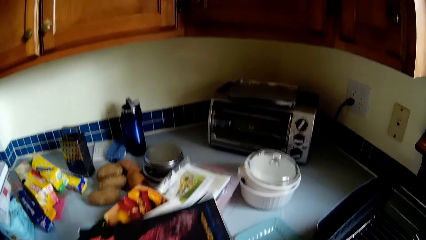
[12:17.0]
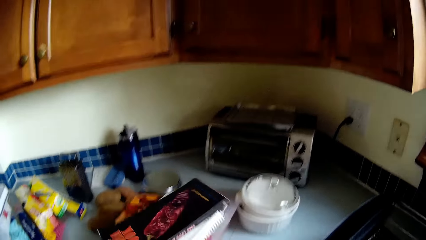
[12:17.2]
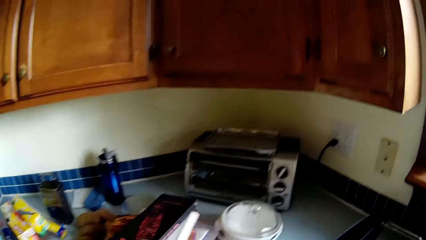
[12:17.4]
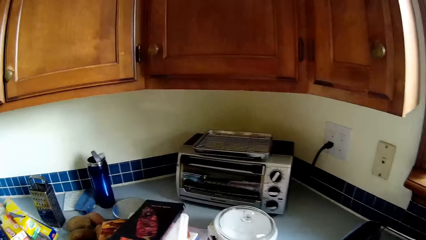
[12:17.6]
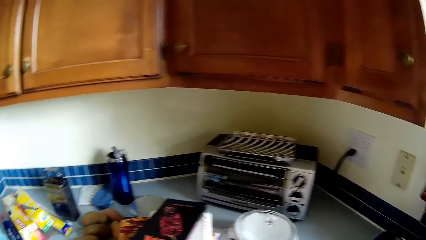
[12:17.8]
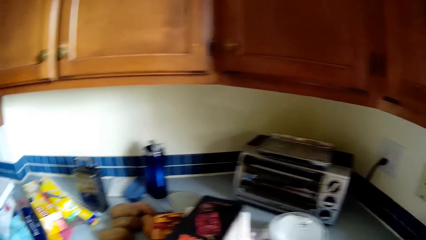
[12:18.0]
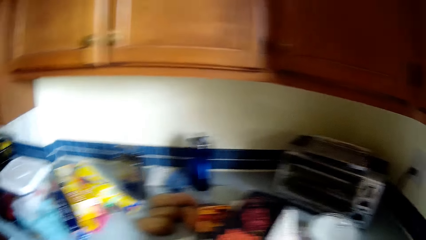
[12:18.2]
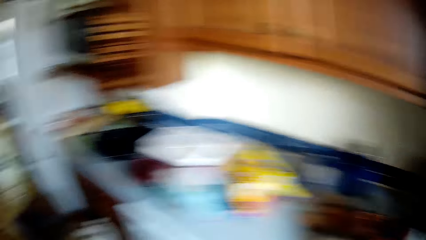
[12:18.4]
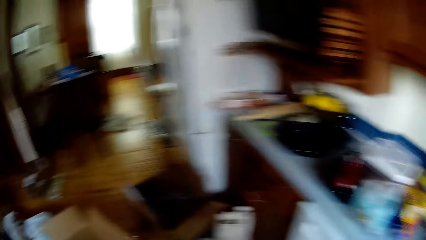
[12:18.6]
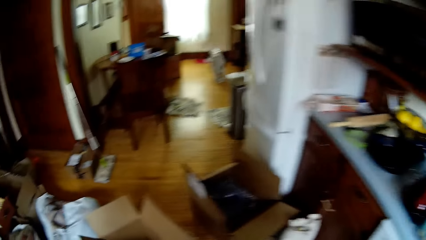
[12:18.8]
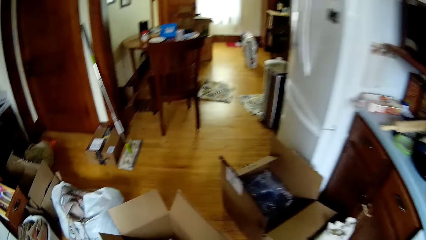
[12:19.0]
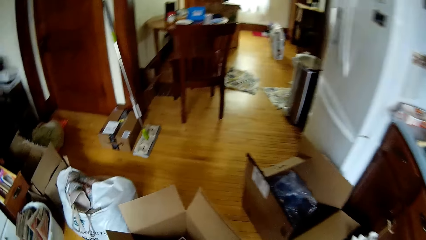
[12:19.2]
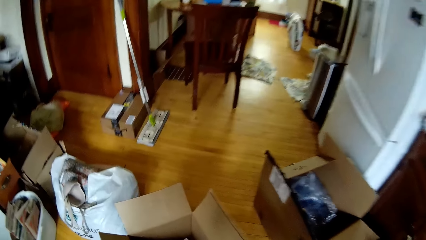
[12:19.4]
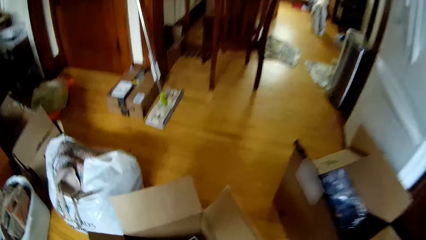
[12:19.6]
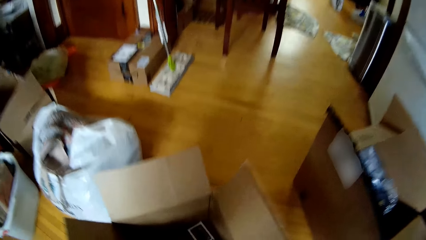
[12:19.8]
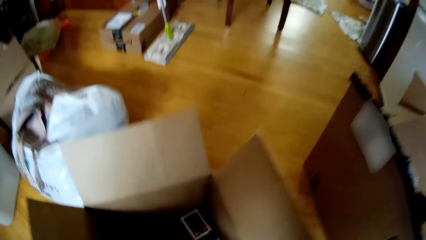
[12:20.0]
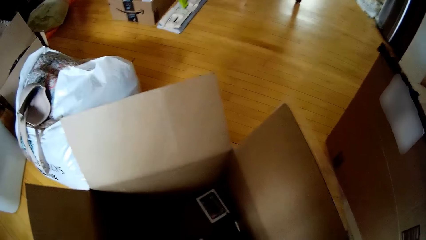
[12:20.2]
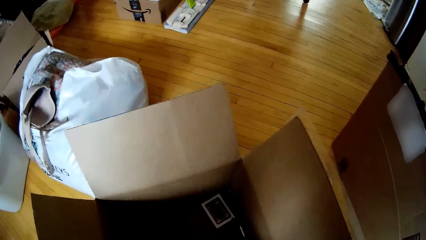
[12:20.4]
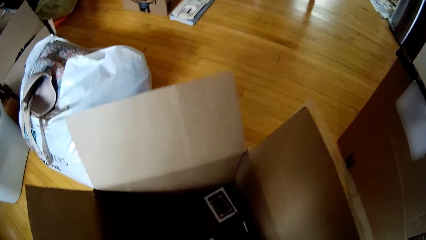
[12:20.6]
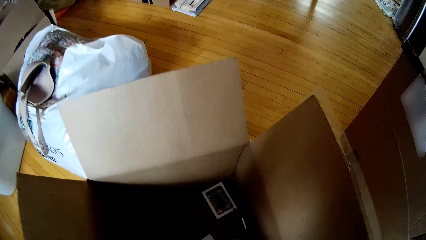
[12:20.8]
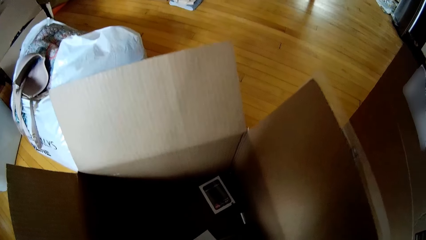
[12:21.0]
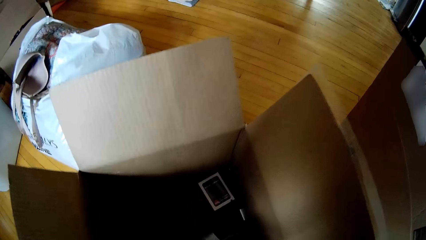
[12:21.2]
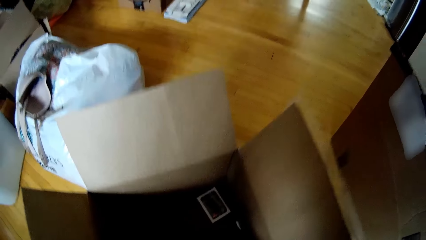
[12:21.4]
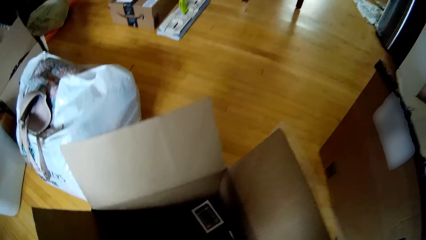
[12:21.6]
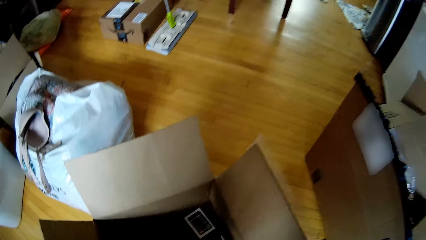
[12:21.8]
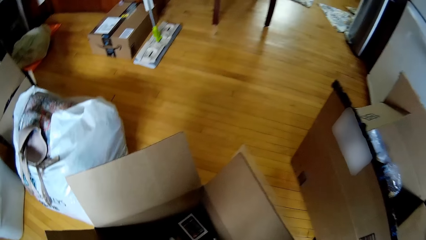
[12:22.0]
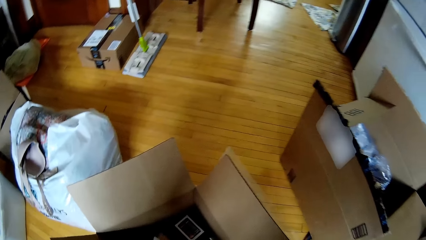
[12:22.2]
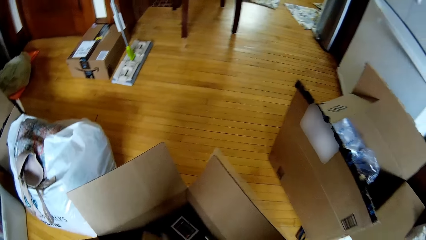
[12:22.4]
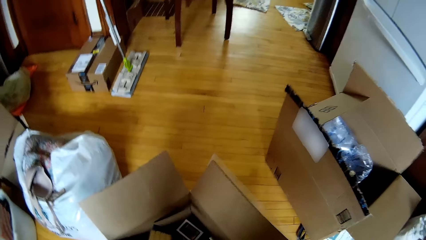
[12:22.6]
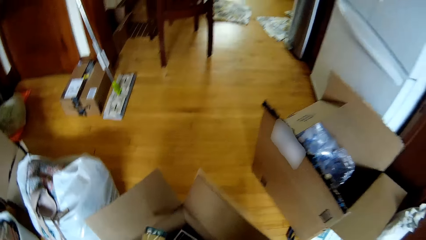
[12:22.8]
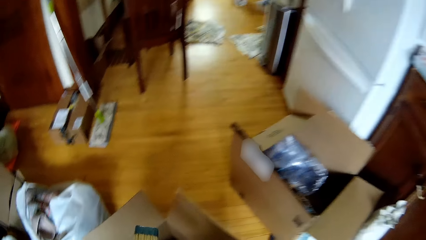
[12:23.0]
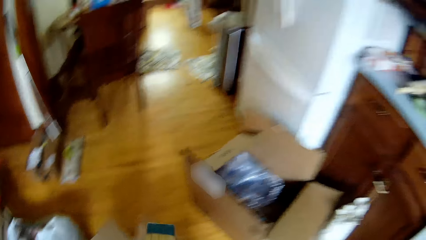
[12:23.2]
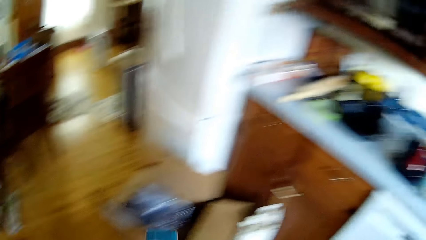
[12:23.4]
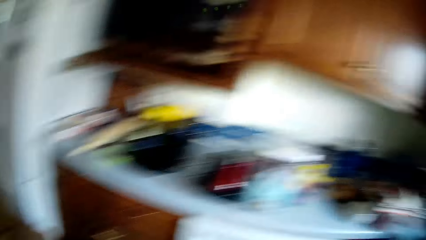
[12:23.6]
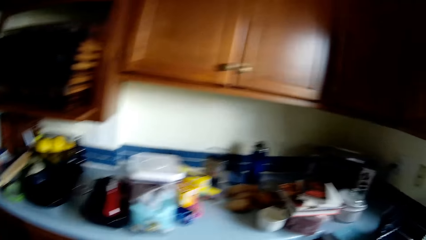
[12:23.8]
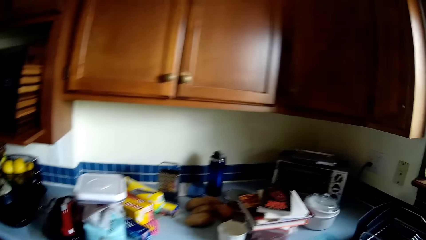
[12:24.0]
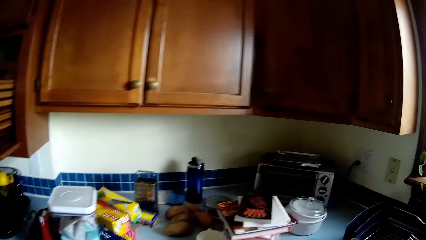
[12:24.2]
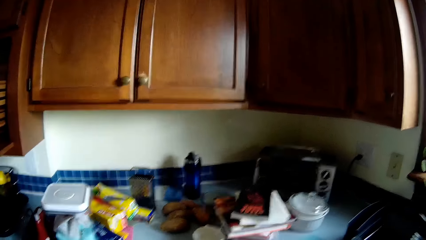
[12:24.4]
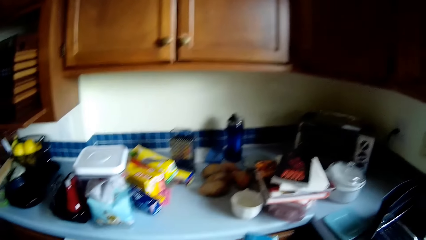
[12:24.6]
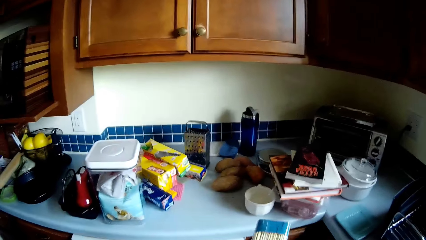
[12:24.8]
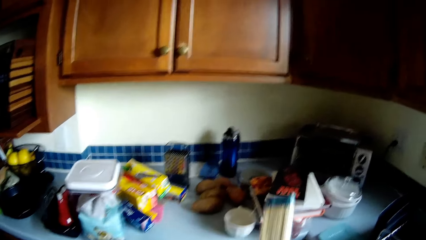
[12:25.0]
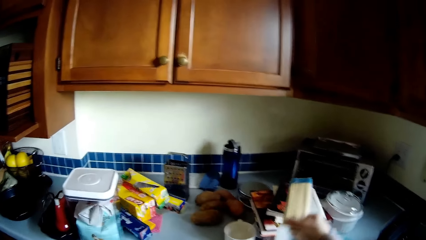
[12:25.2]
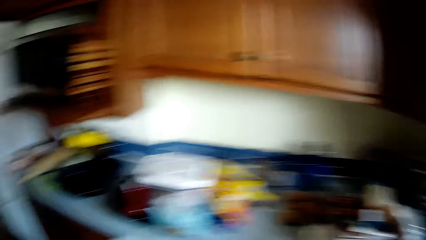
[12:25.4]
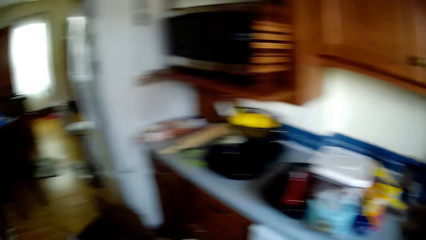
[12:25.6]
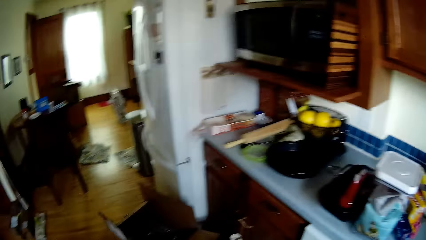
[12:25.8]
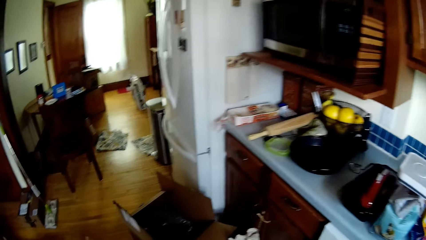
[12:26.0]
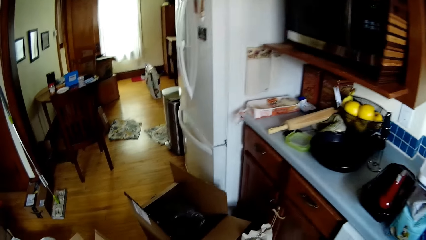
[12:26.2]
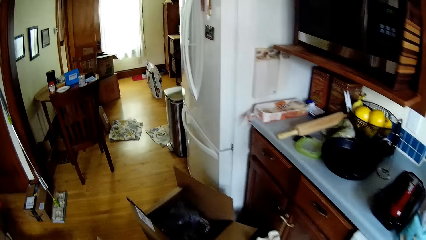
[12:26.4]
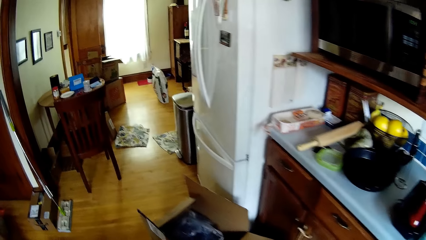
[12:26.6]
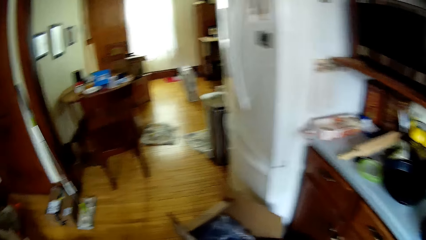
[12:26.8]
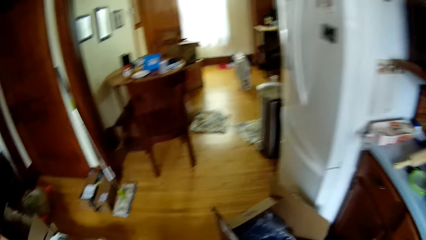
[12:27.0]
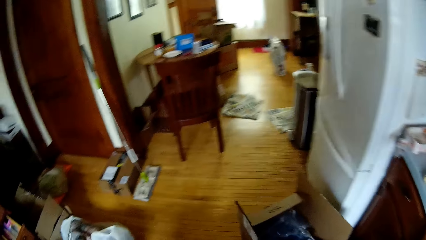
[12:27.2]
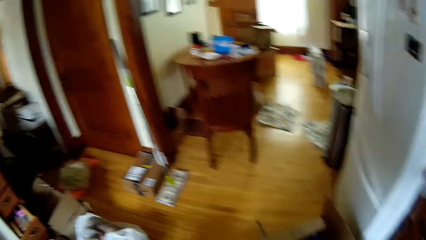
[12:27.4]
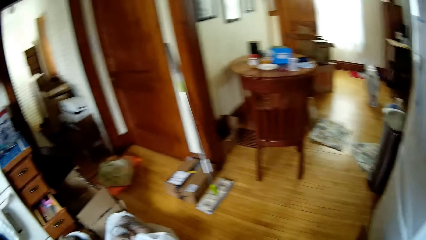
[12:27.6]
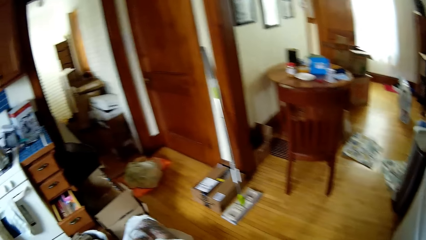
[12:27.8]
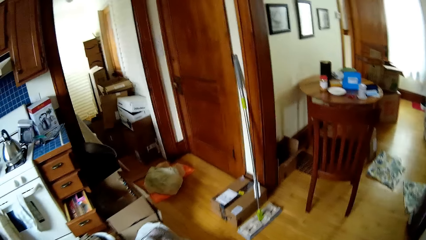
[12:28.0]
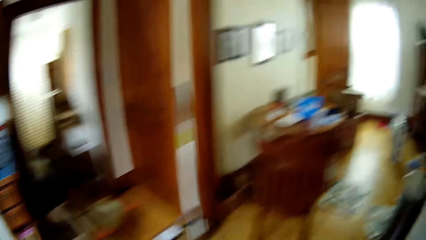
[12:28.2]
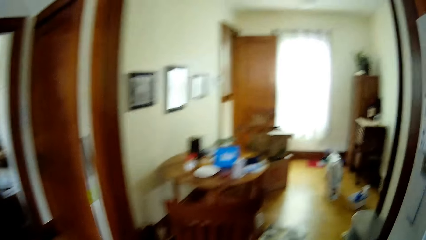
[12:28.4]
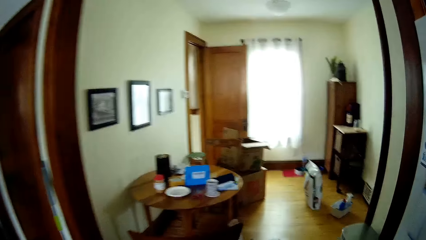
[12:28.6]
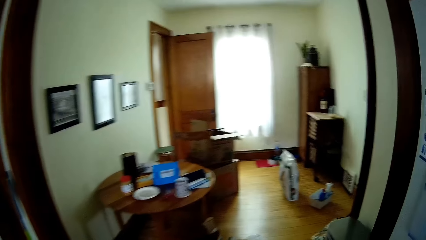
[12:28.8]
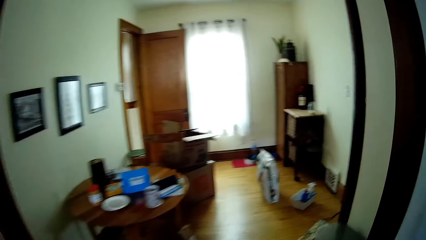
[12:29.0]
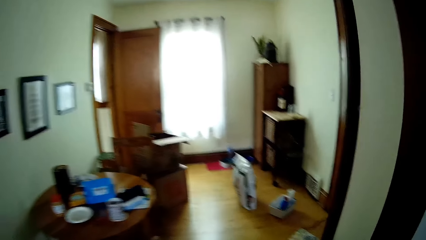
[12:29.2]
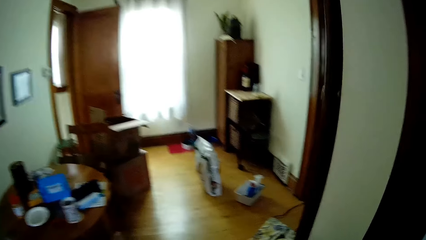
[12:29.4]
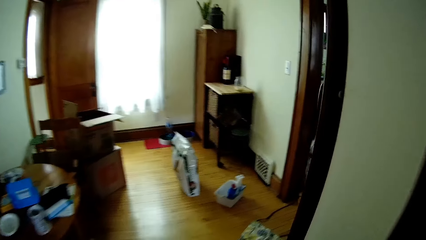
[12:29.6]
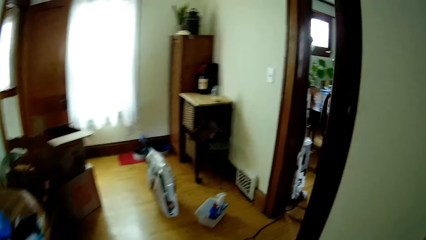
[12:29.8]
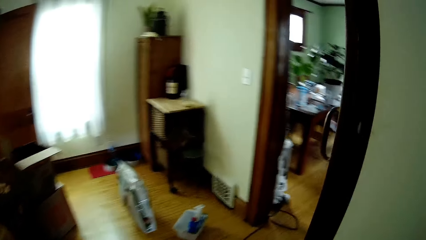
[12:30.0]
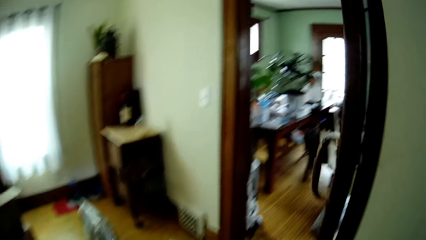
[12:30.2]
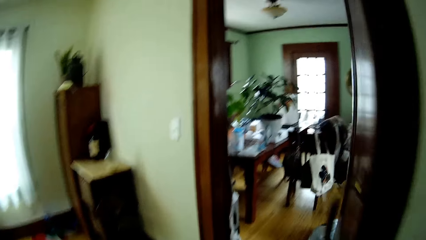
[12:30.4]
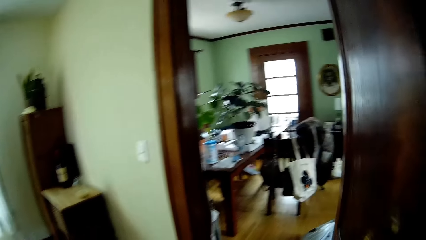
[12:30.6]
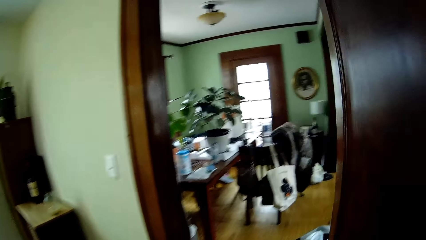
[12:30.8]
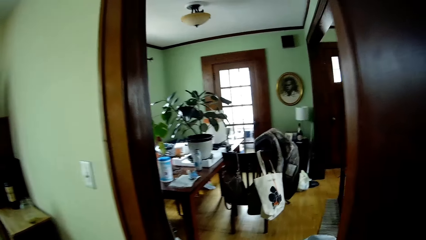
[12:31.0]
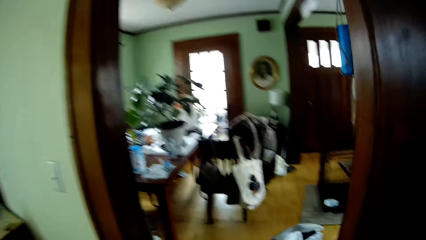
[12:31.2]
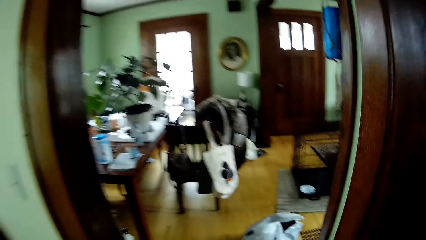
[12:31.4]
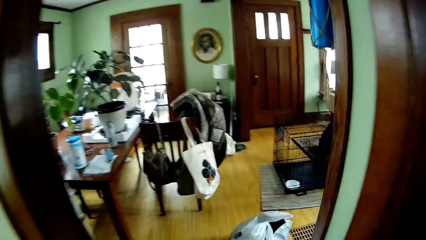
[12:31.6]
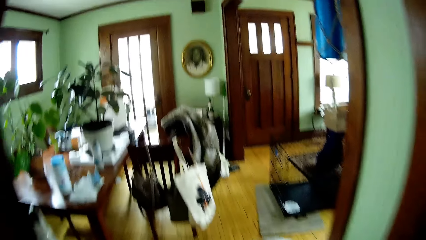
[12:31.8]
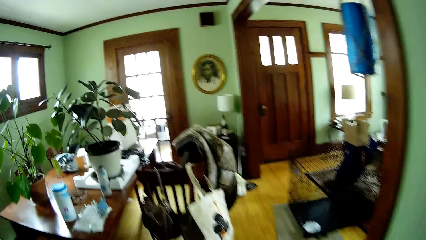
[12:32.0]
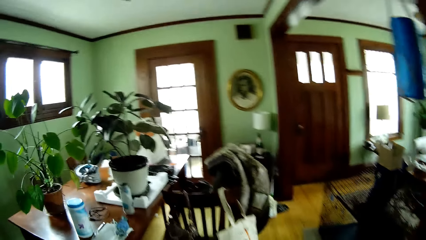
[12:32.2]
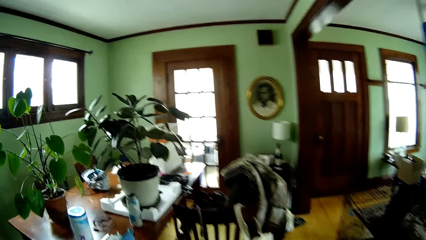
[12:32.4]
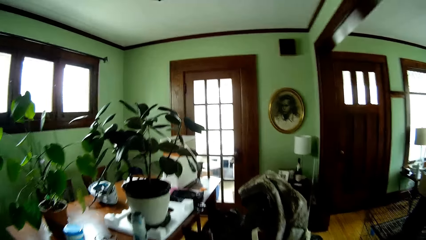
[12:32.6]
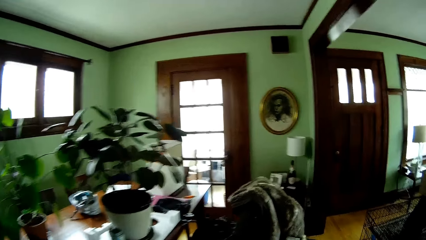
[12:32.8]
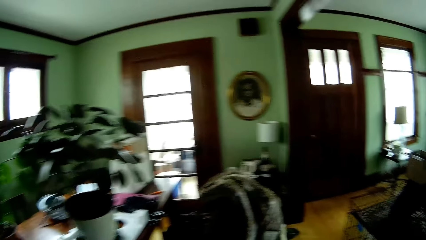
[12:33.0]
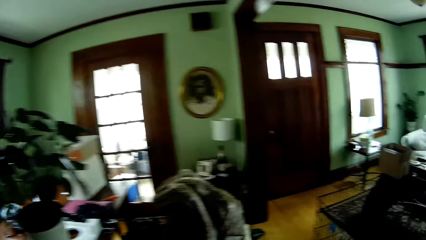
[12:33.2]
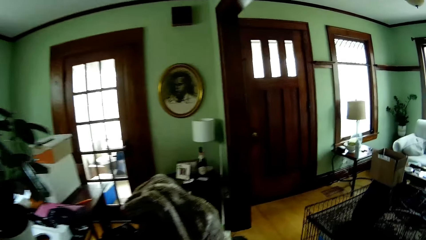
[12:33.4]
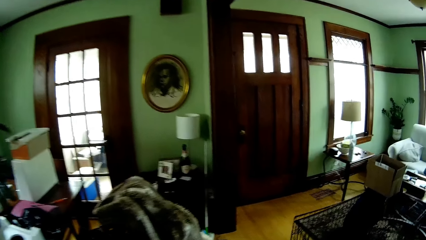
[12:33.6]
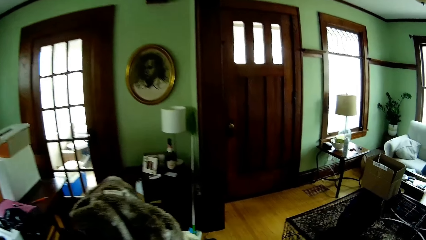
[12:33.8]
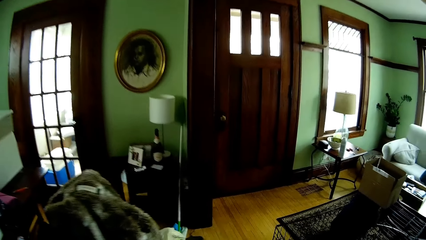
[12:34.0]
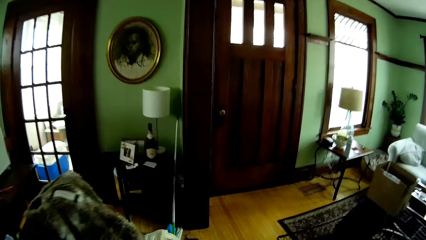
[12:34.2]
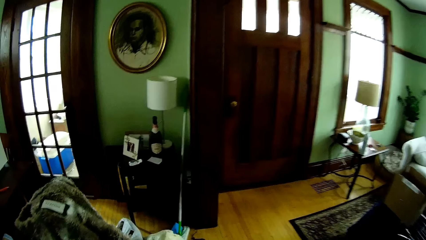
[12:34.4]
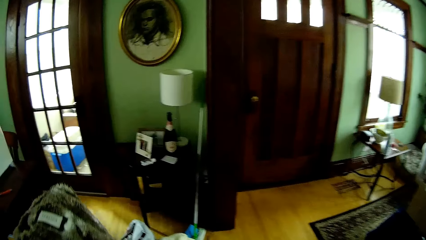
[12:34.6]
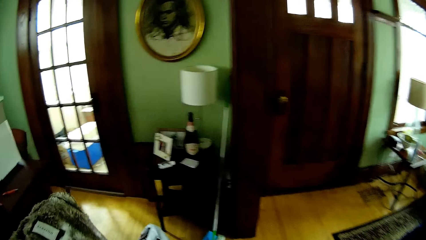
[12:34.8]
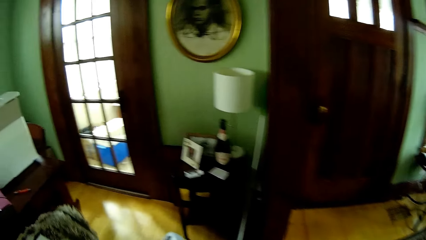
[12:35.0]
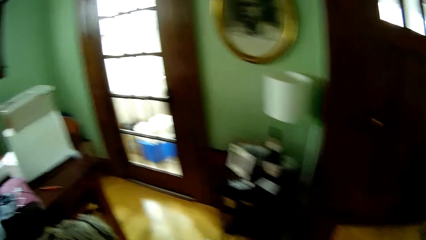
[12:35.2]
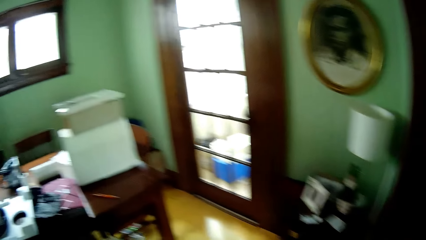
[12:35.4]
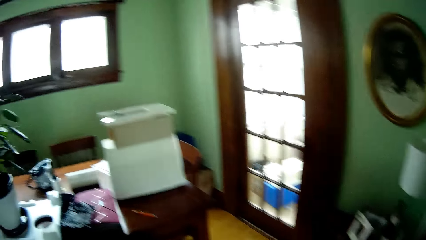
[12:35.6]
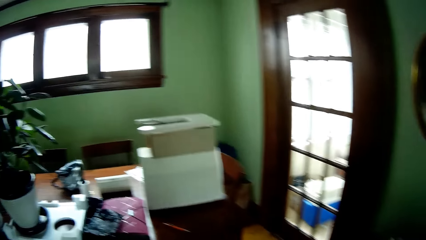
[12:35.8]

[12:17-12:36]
The camera wearer drops the books in his left hand on the pack of books on the kitchen counter. He turns around. He bends down. He takes a pack of pencils from the carton on the floor with his left hand. He picks up a book. He turns around. He drops the pack of pencils in his right hand on the pack of books on the kitchen counter. He lifts up the book. He places the book on the table. He turns around. He walks through the door into the living room. He walks in the room. He looks around. He walks to the table in the living room.
